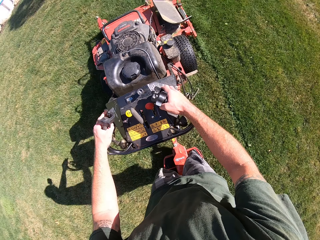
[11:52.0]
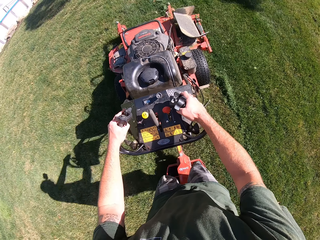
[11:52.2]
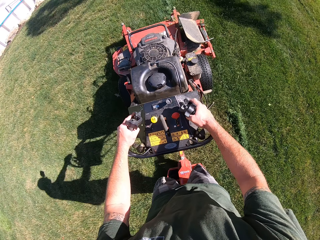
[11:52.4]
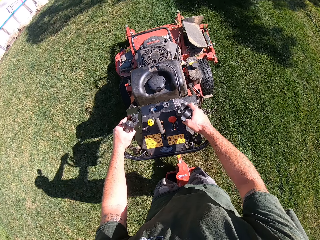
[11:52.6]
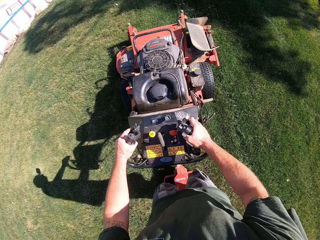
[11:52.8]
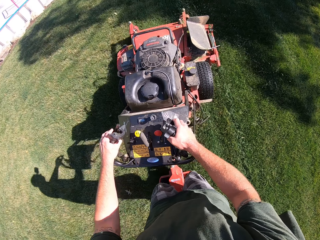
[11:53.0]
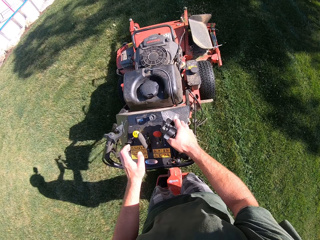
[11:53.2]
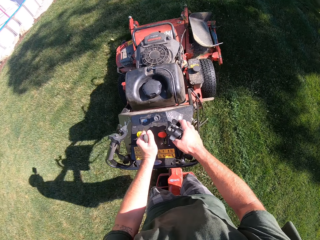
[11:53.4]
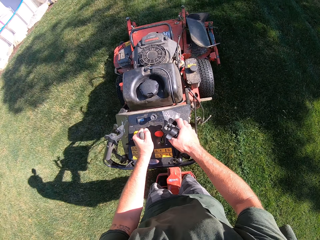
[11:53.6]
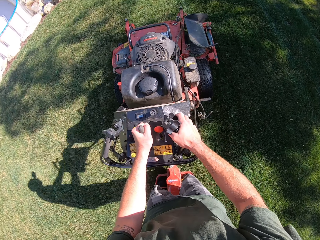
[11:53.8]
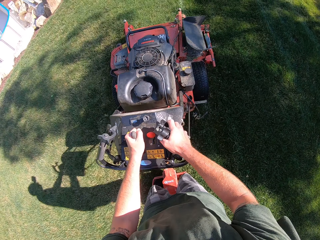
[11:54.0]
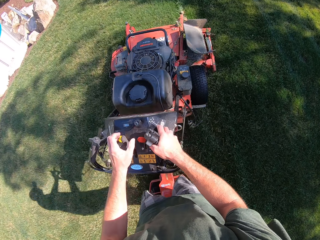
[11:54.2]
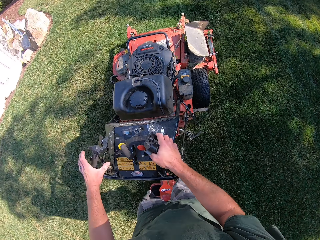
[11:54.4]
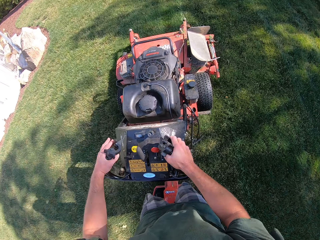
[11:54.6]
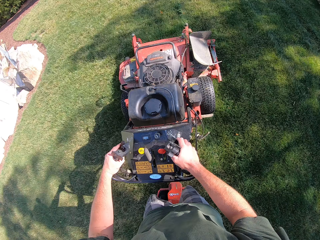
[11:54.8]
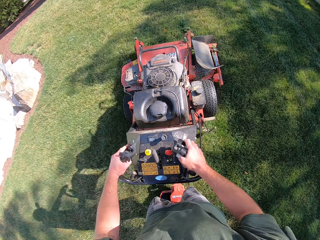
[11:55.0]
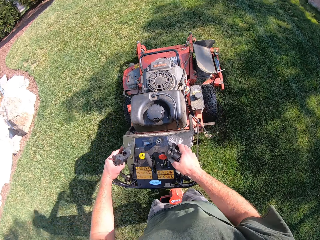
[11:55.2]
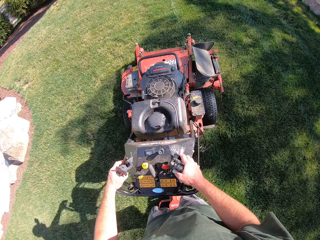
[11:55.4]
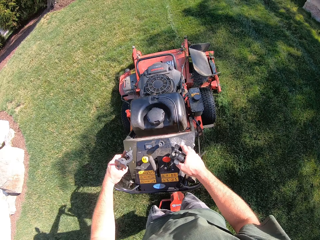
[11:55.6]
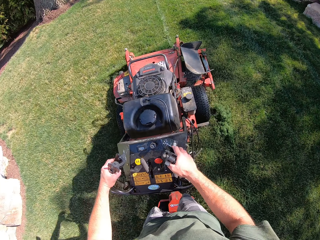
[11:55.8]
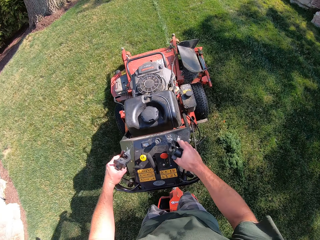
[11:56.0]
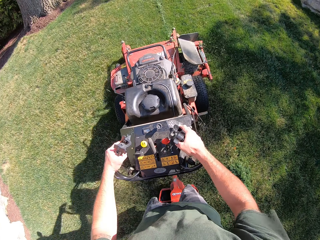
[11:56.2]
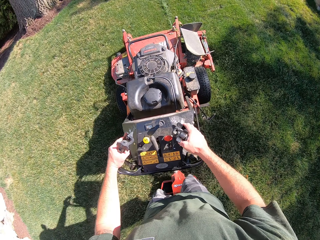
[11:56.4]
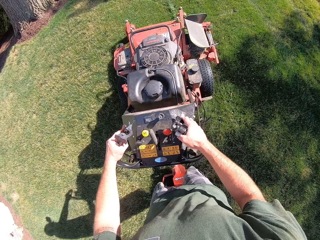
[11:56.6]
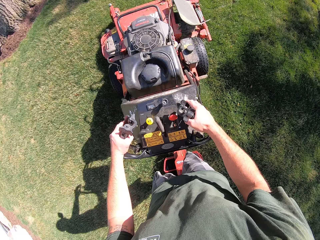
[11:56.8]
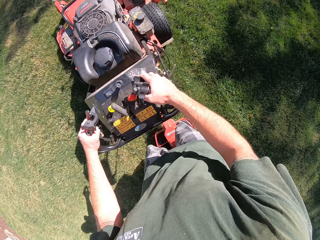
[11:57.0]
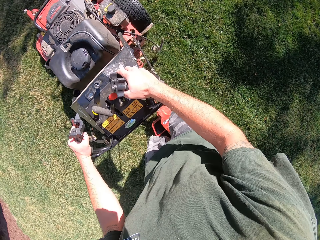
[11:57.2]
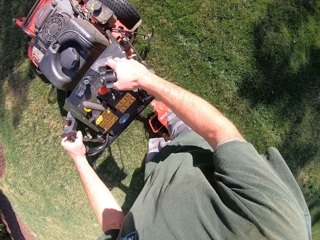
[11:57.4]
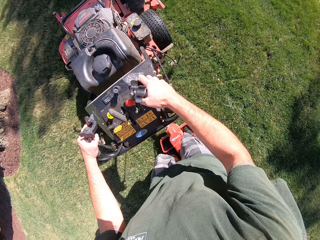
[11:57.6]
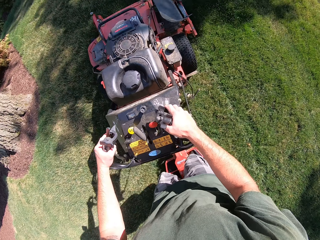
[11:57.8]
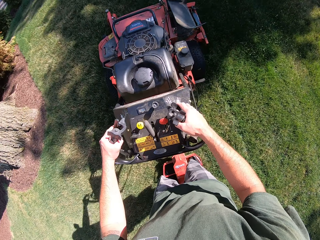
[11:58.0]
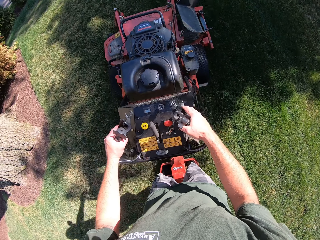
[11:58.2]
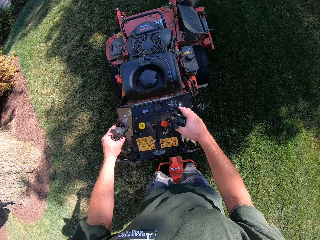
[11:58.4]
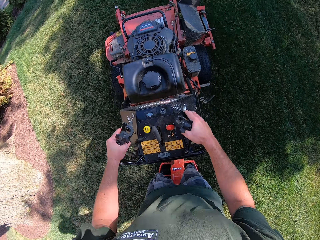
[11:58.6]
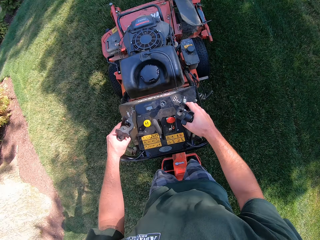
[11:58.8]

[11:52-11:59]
The camera wearer adjusts a gear on the lawn mower with his left hand.

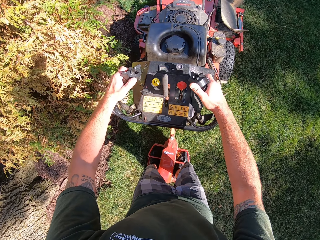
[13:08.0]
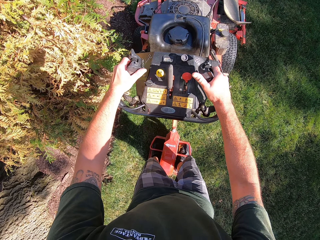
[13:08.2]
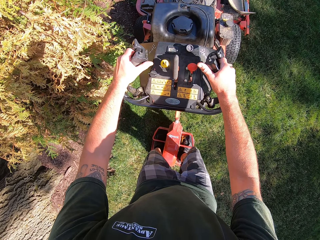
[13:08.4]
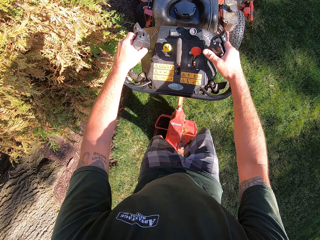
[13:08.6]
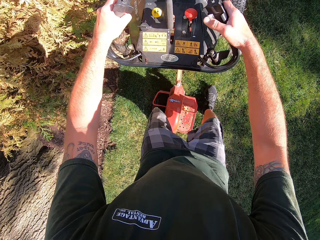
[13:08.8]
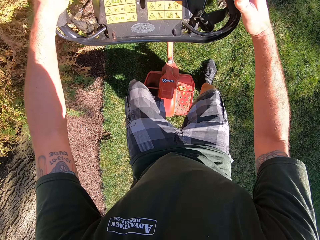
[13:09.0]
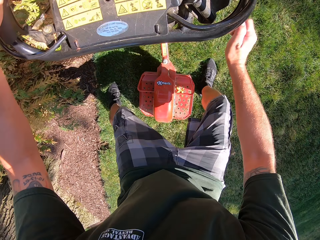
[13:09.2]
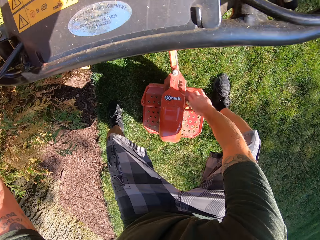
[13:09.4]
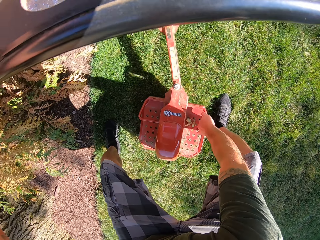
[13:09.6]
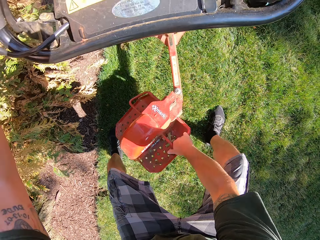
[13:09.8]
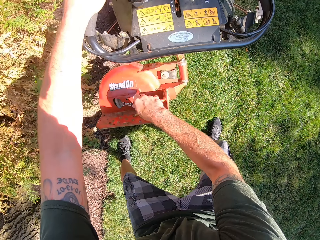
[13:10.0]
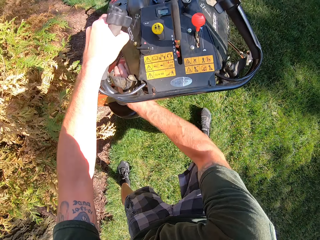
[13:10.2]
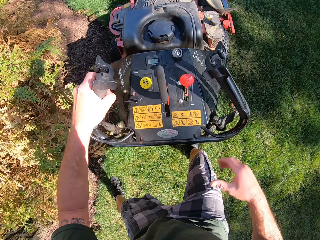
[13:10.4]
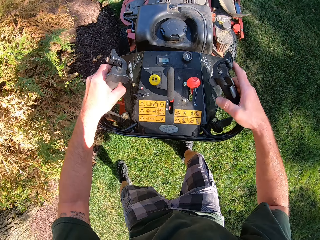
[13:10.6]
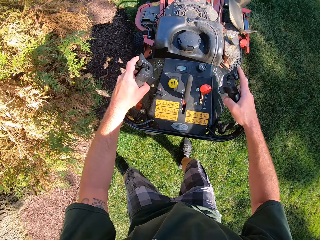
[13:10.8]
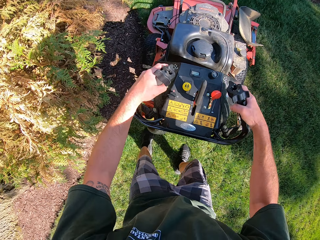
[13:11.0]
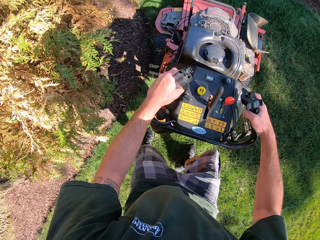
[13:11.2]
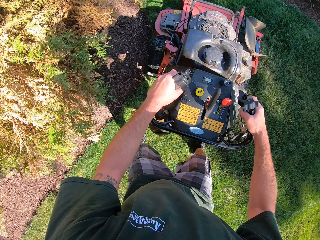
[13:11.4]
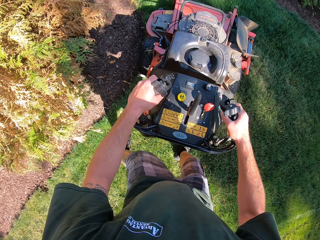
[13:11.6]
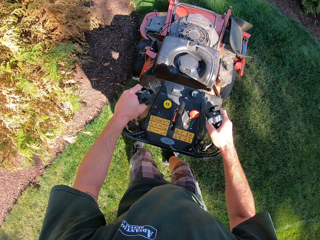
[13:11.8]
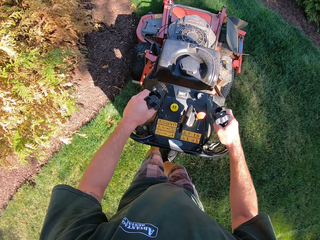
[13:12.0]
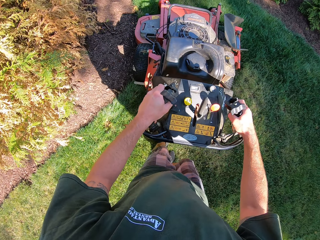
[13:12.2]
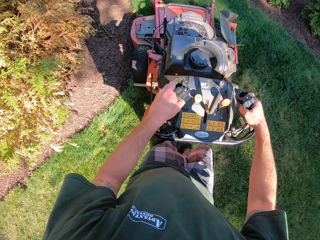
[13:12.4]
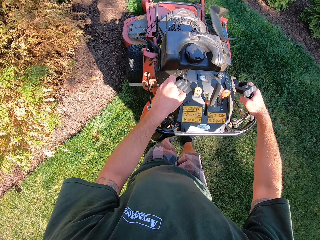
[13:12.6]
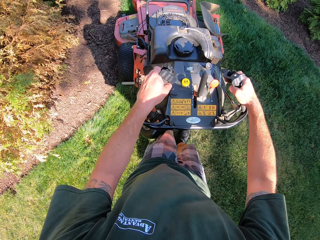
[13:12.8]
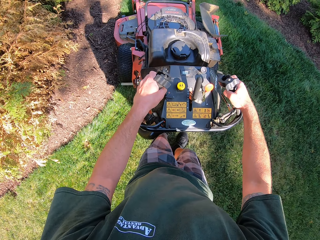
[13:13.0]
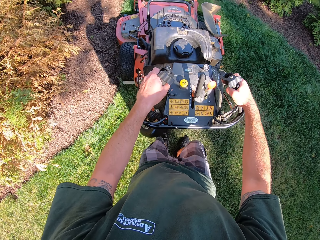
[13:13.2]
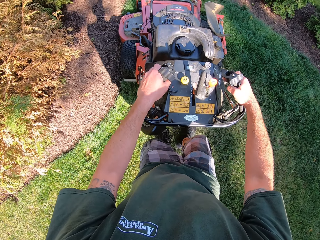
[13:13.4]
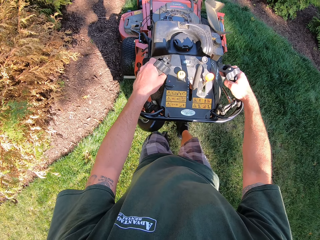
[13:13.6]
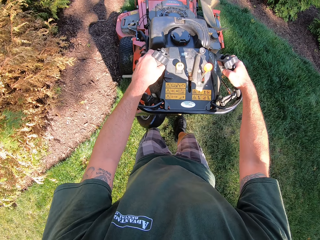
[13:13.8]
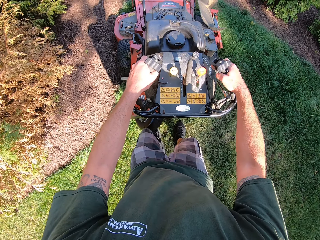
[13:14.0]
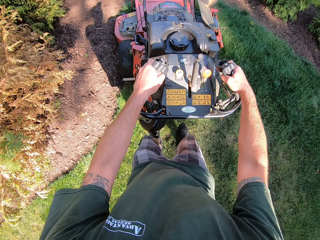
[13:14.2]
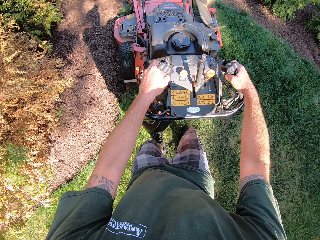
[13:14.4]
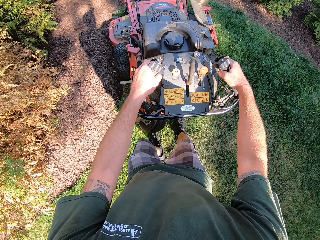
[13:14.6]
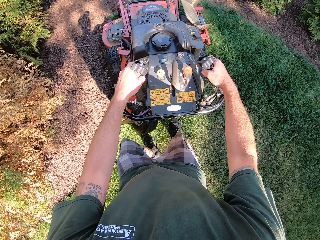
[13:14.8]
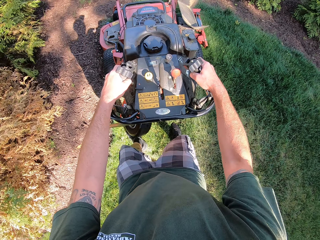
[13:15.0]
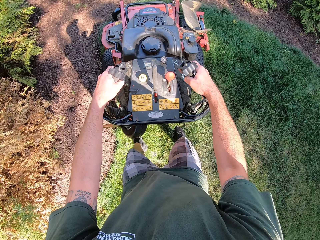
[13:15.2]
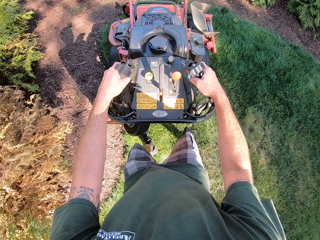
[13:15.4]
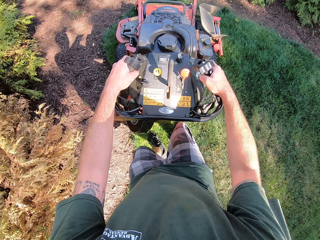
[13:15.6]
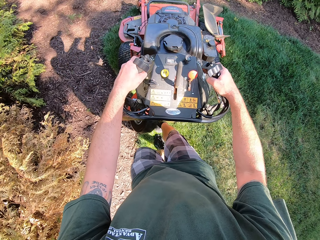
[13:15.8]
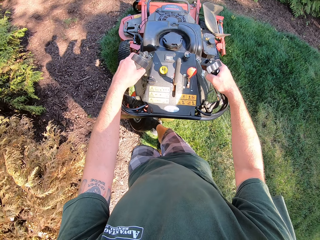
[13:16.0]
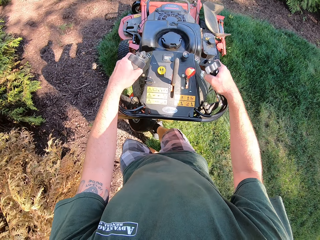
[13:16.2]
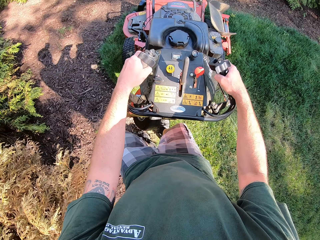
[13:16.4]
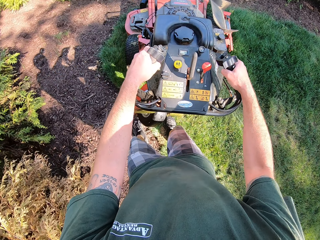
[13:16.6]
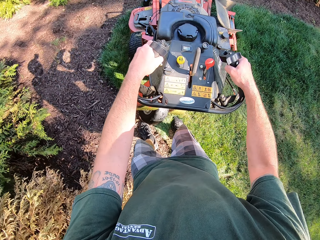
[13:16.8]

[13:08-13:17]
The camera wearer adjusts the footpad of the scooter. He pushes the lawn mower on the lawn with his hands.

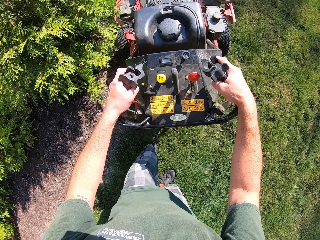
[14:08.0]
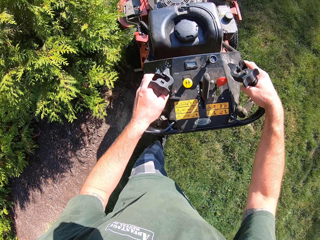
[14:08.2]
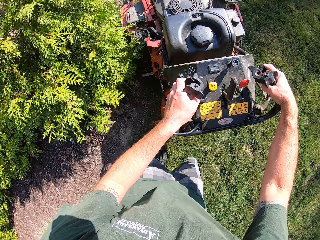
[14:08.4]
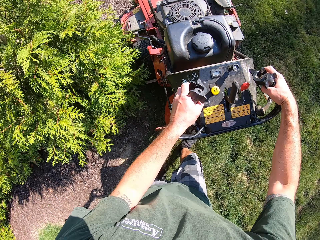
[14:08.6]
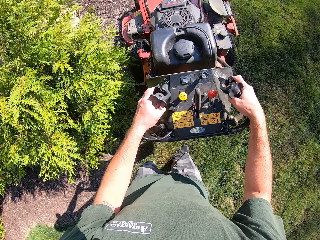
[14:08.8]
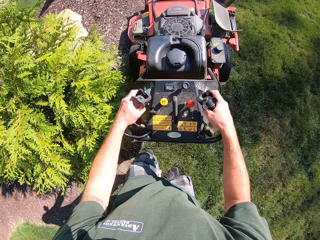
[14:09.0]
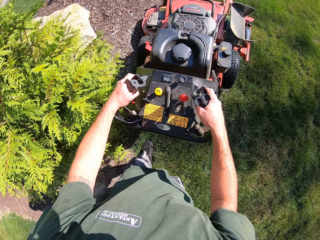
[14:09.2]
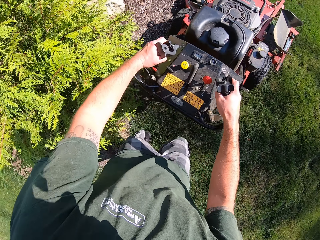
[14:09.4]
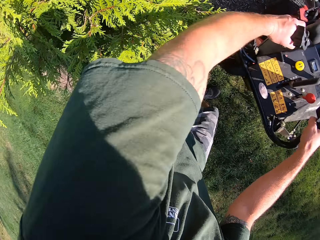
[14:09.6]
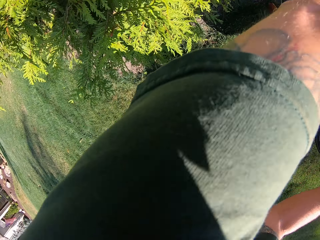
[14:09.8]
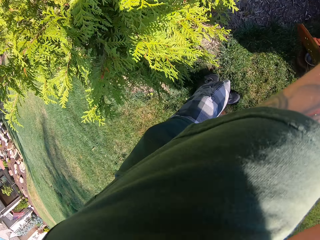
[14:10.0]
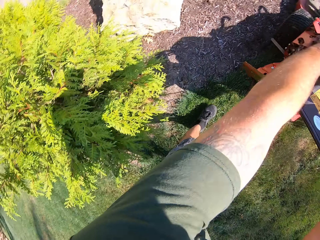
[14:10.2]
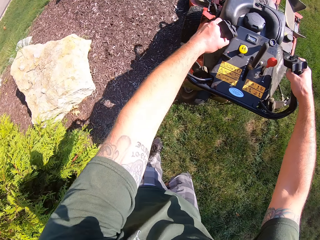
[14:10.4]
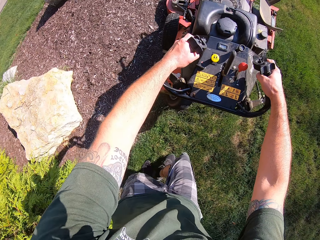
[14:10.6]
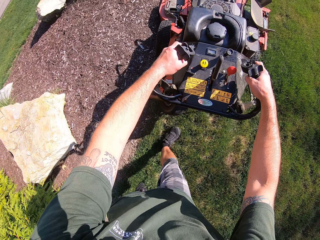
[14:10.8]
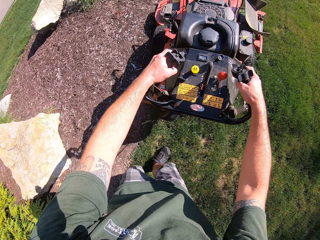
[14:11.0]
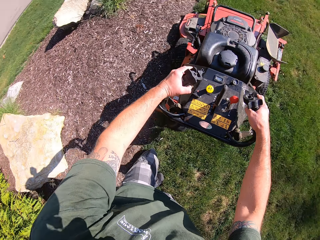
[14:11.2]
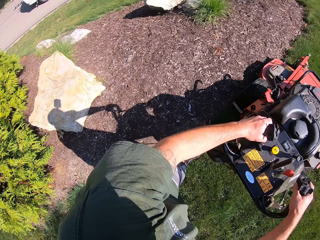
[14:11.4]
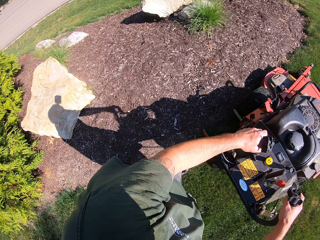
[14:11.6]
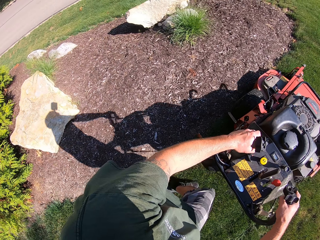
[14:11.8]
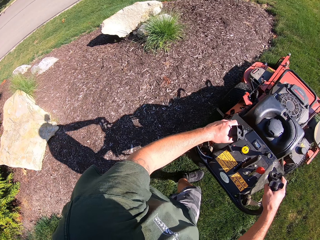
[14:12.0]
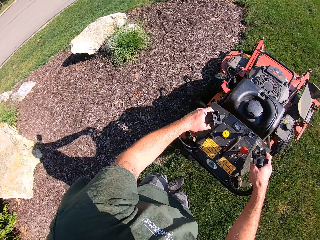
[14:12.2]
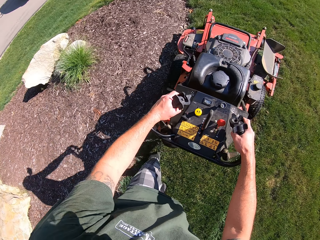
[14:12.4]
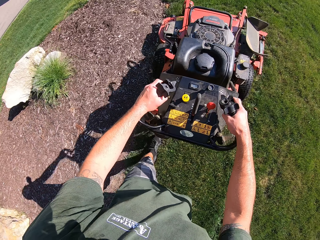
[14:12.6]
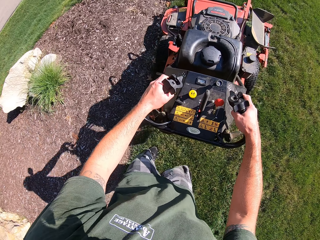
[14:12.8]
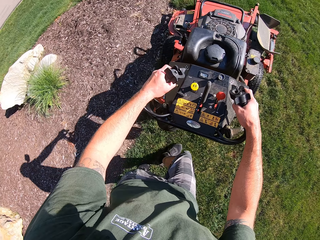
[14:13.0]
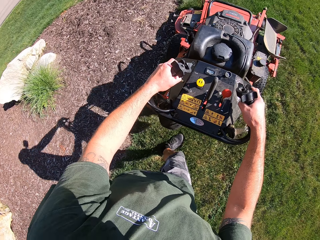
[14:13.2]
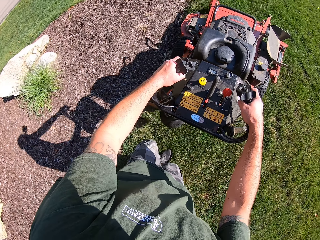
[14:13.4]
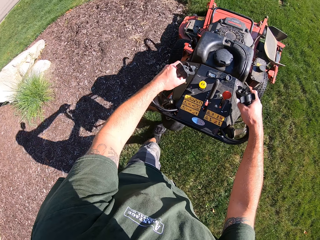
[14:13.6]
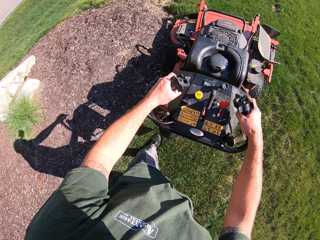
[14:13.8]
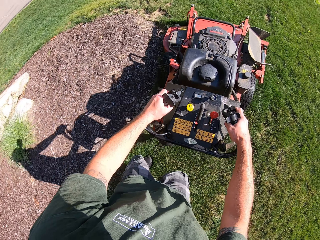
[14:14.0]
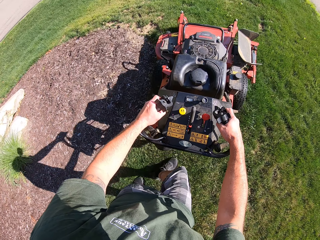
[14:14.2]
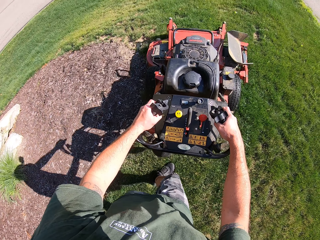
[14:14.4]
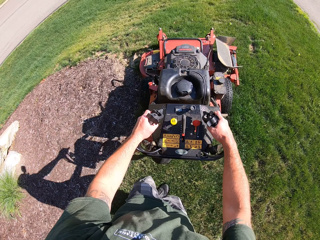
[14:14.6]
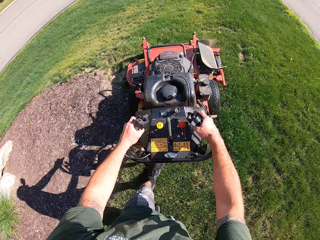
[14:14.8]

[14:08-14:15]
The camera wearer looks around. They cut the grasses with the ride-on lawn mower on the ground.
